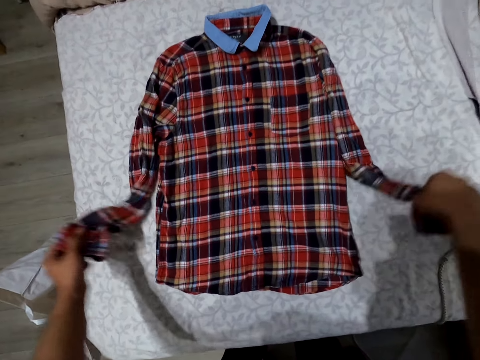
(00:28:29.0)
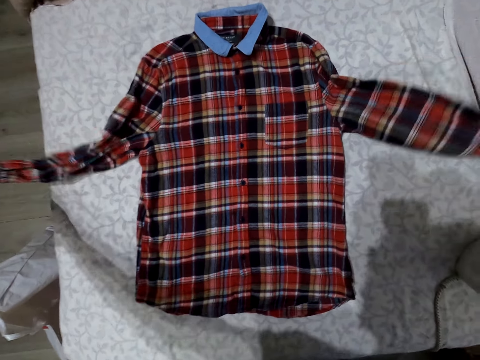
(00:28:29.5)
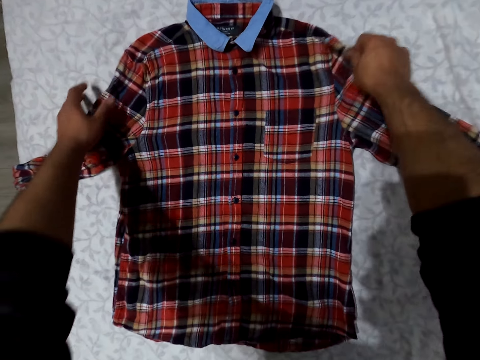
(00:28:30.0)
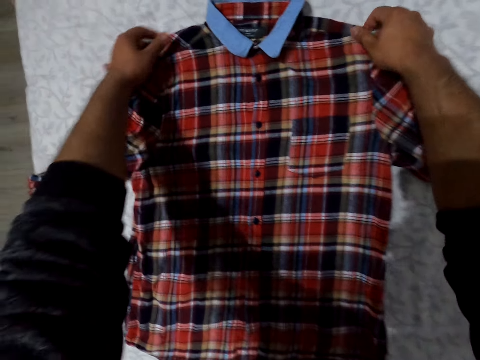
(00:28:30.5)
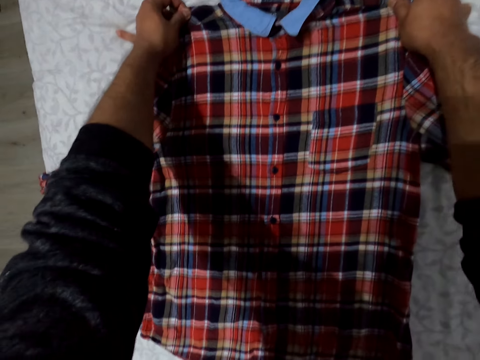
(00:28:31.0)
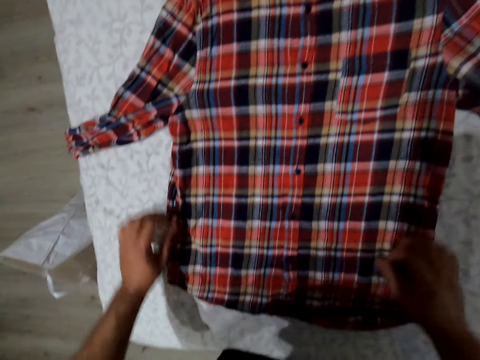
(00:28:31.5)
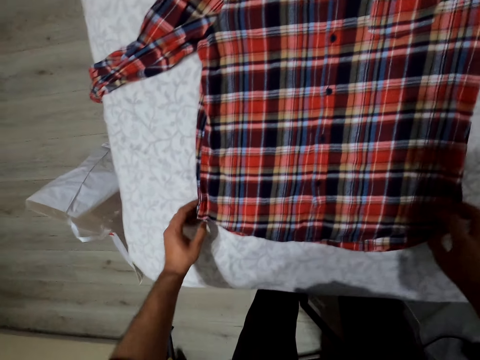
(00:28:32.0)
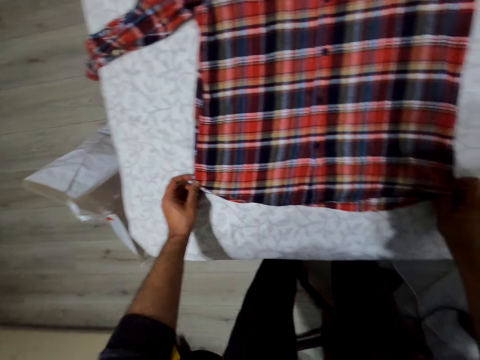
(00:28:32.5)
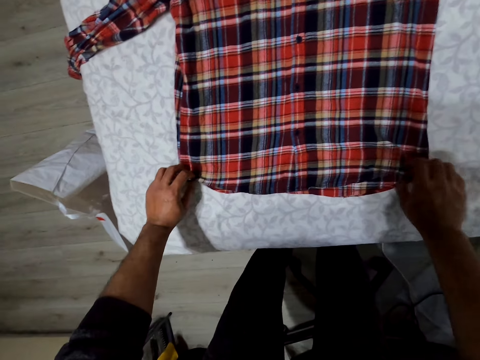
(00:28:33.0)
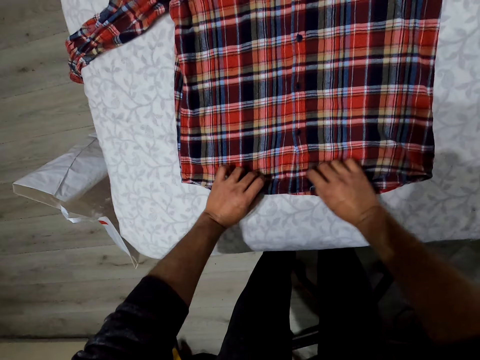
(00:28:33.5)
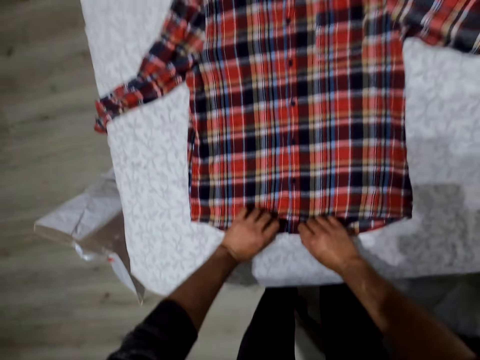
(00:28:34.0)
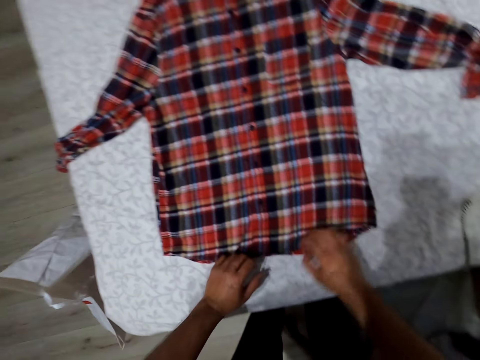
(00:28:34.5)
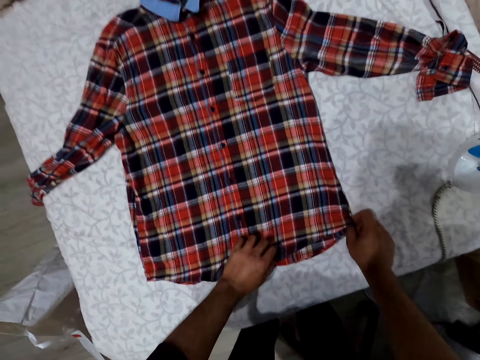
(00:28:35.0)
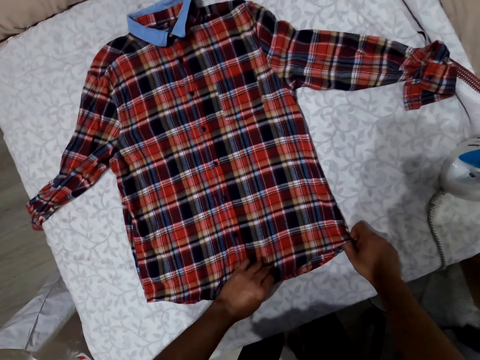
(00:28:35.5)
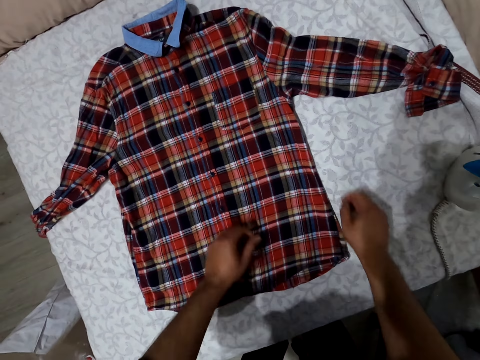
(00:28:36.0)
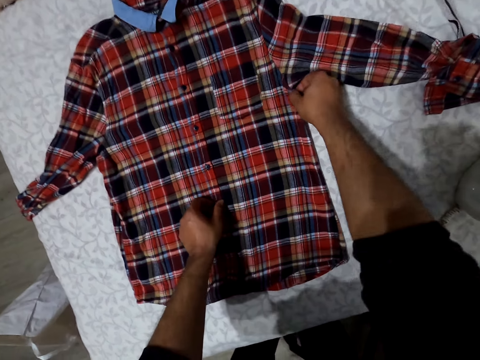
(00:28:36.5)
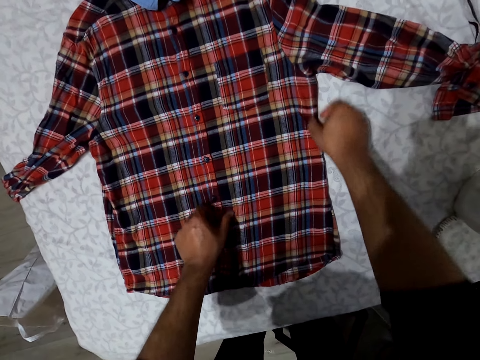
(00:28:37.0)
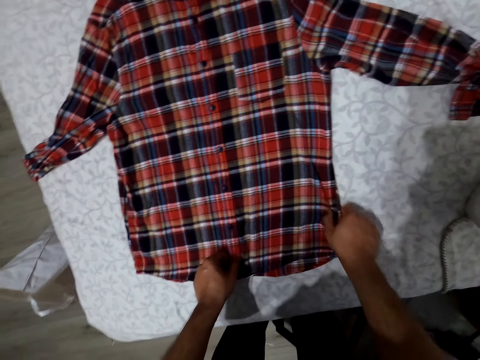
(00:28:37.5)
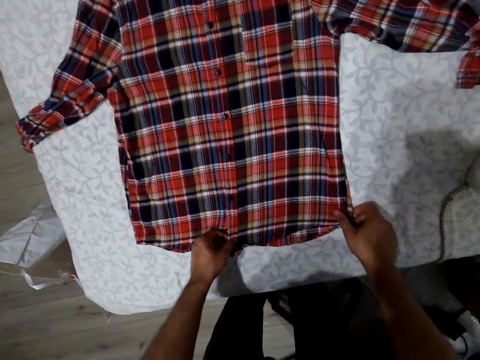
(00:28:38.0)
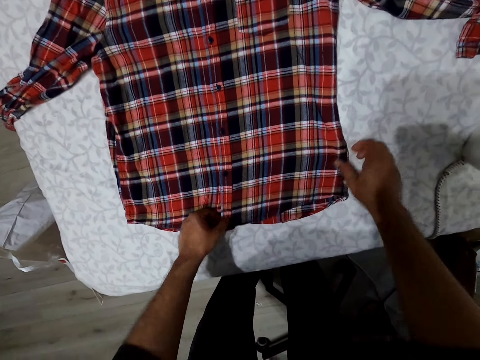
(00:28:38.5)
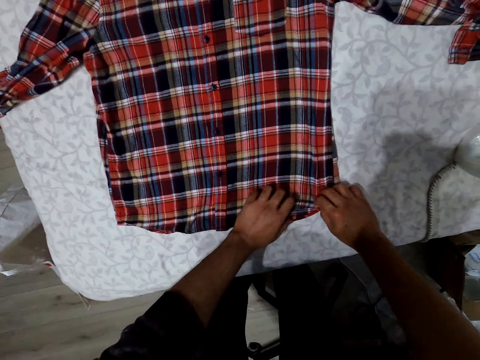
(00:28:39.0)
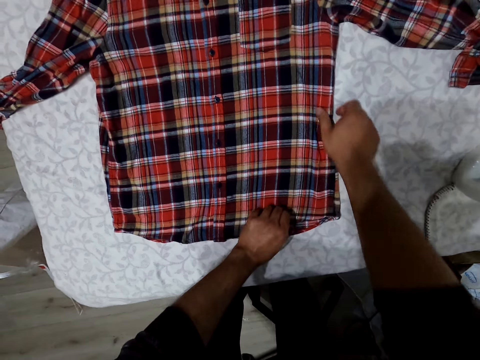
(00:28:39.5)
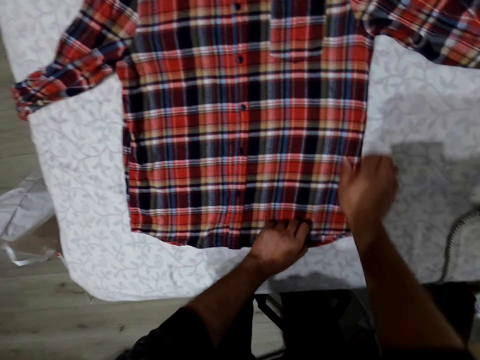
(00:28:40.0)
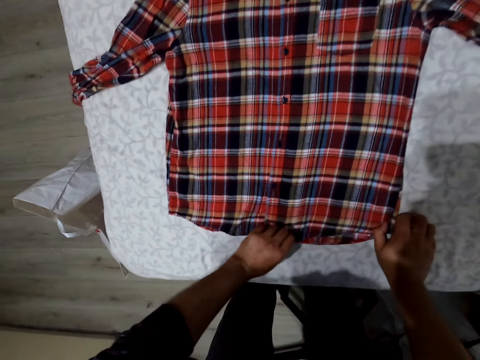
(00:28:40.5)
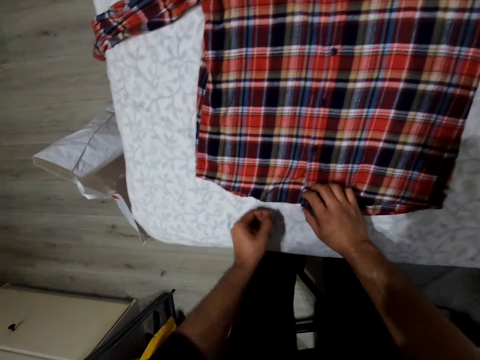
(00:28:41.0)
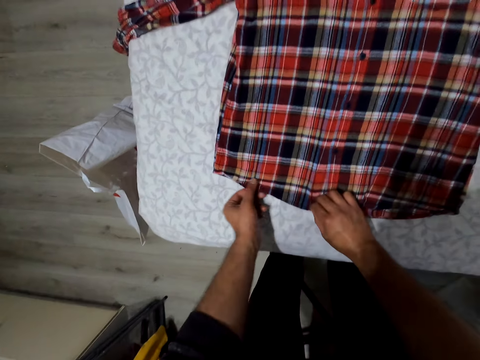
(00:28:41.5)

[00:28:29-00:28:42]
The camera wearer moves part of the shirt. They straighten the shirt repeatedly.

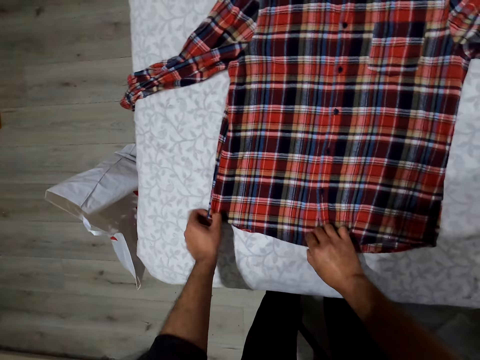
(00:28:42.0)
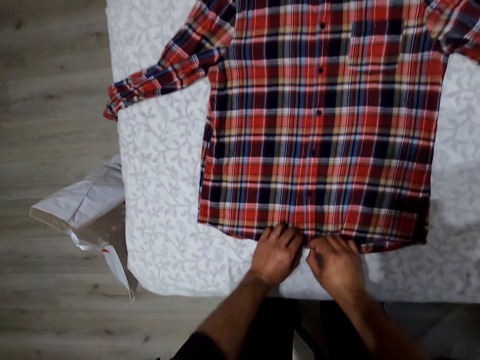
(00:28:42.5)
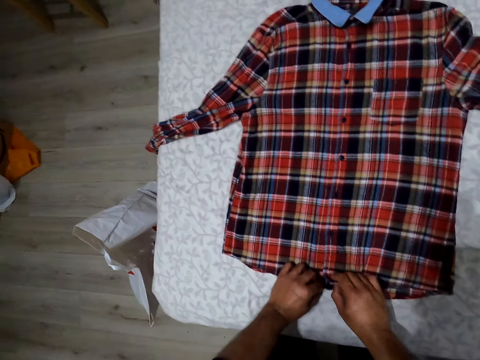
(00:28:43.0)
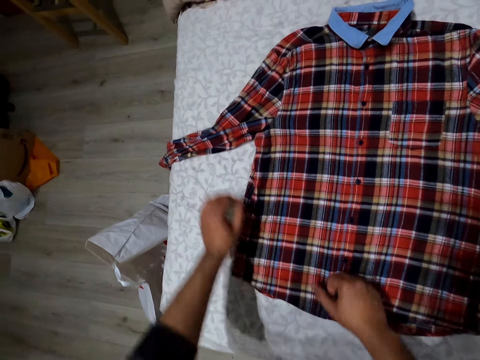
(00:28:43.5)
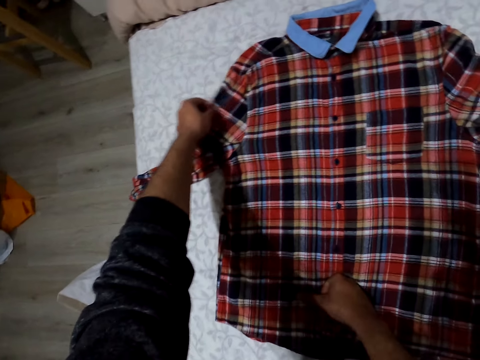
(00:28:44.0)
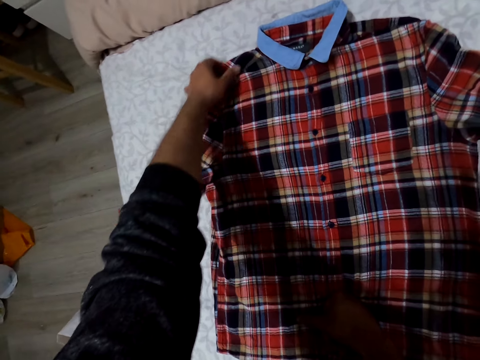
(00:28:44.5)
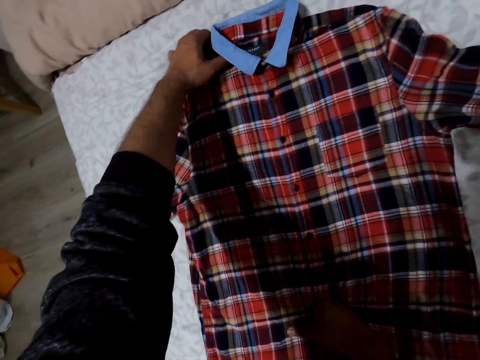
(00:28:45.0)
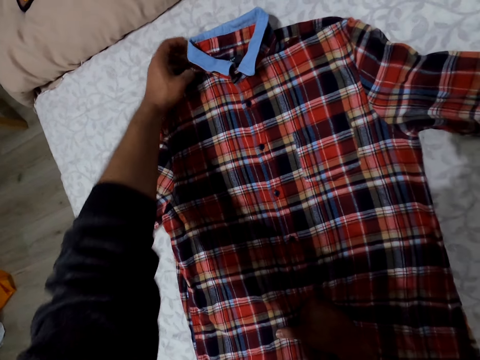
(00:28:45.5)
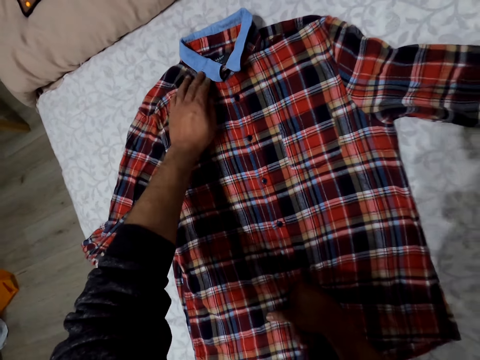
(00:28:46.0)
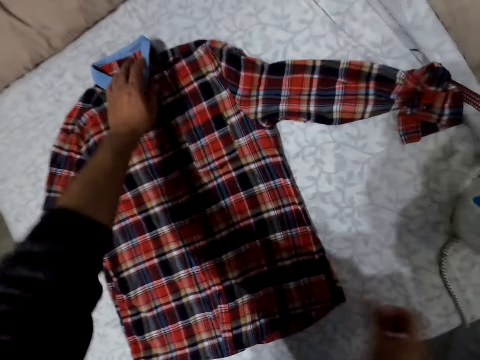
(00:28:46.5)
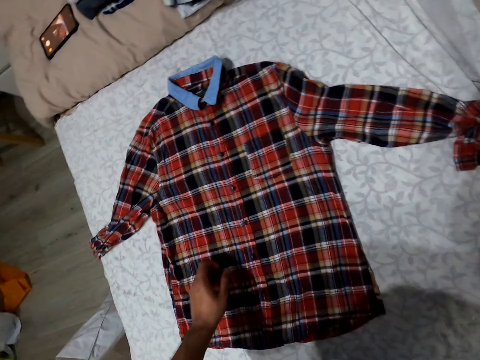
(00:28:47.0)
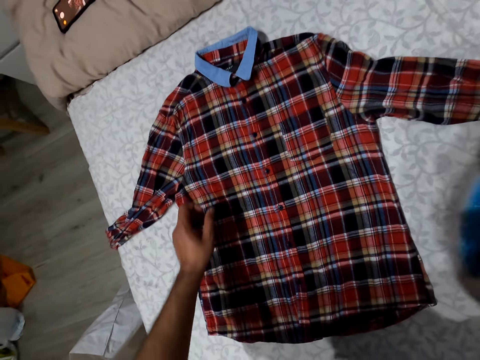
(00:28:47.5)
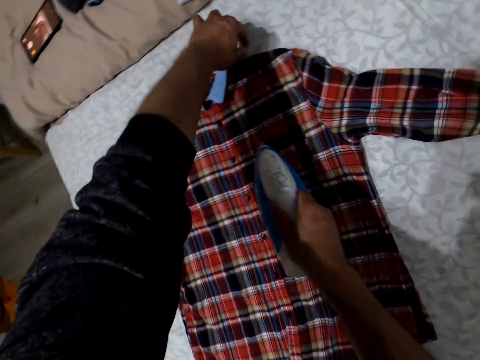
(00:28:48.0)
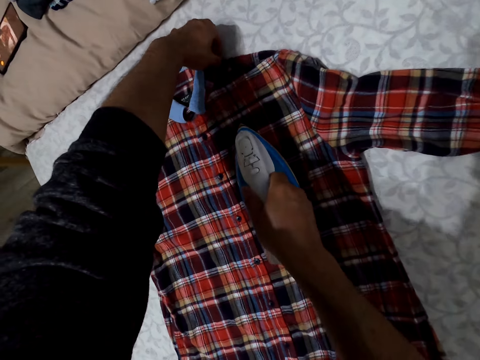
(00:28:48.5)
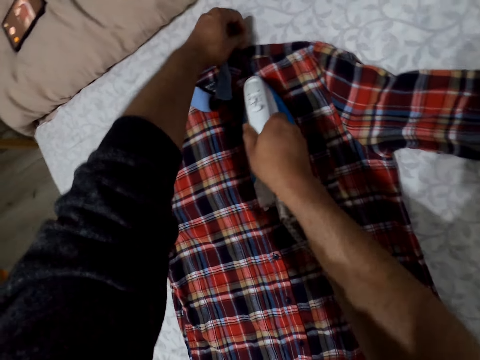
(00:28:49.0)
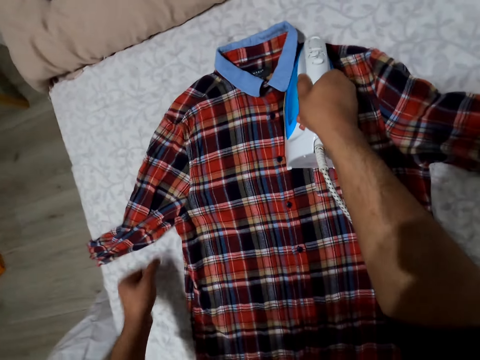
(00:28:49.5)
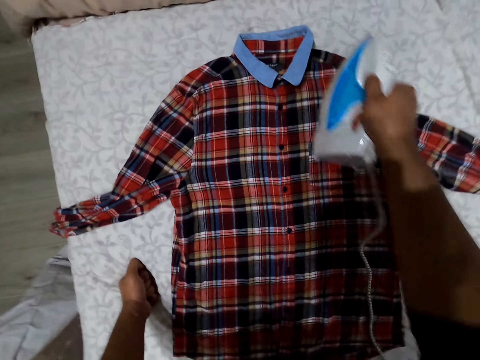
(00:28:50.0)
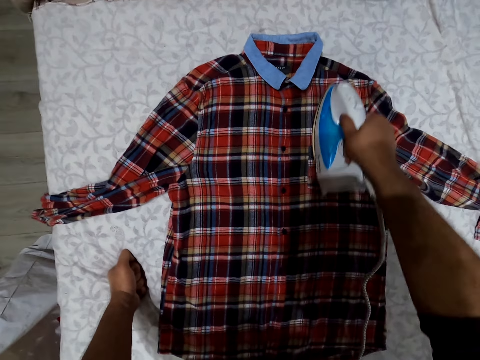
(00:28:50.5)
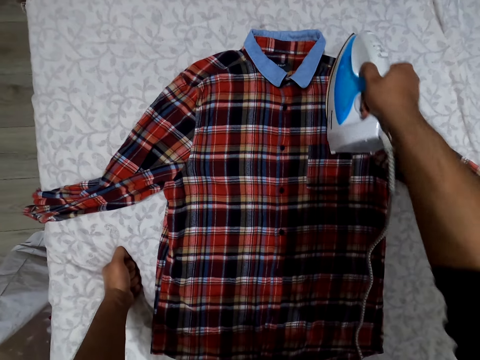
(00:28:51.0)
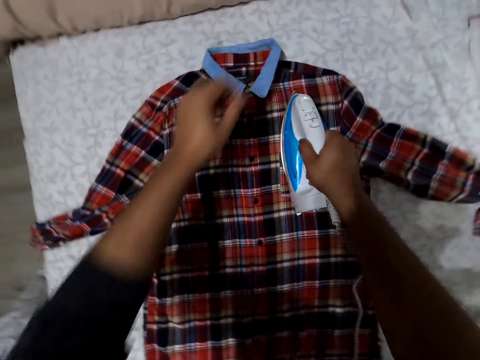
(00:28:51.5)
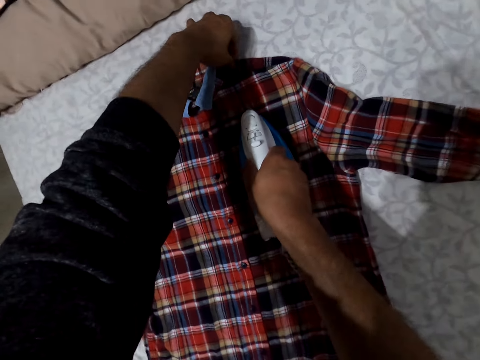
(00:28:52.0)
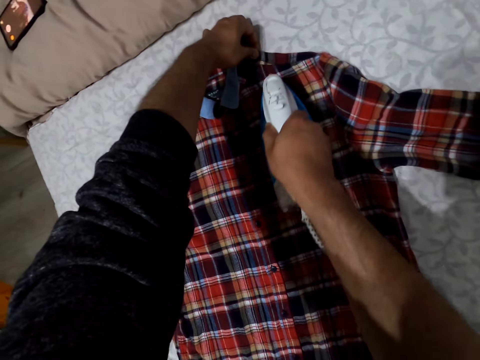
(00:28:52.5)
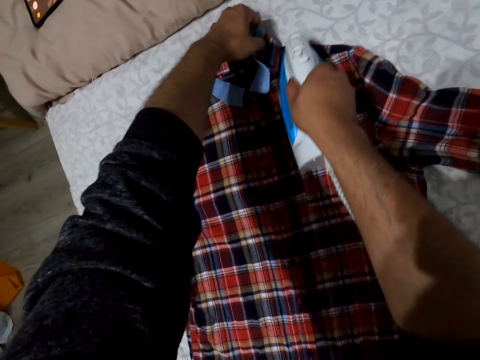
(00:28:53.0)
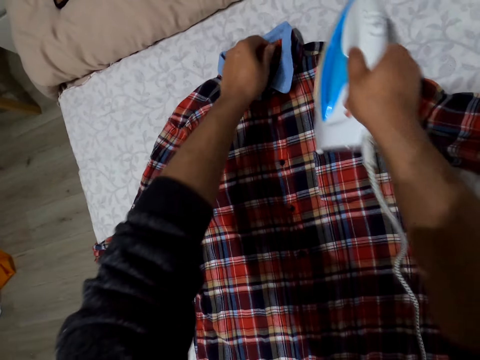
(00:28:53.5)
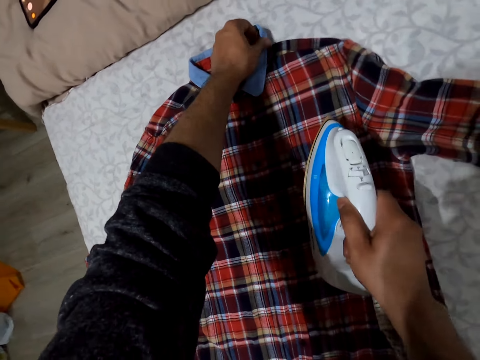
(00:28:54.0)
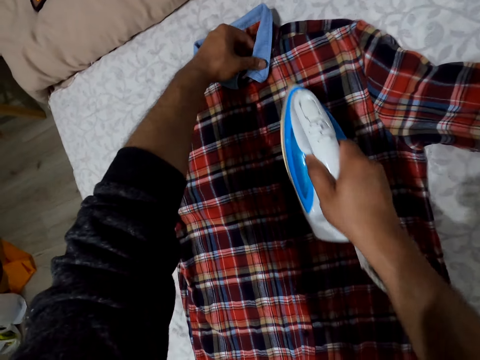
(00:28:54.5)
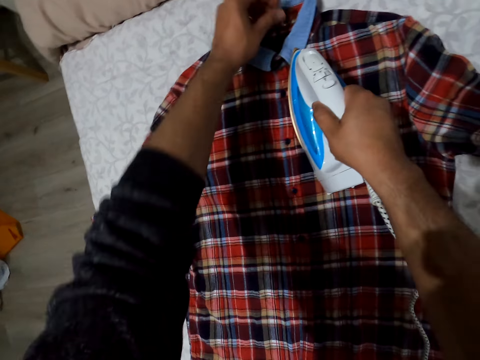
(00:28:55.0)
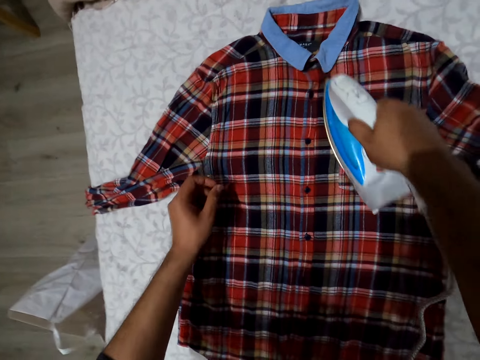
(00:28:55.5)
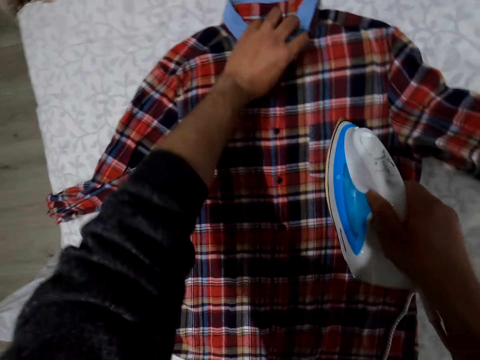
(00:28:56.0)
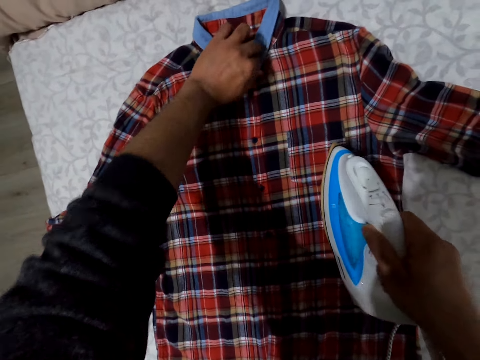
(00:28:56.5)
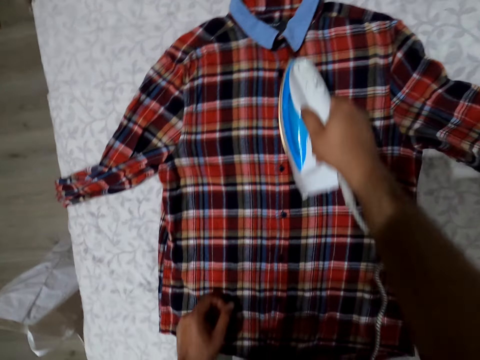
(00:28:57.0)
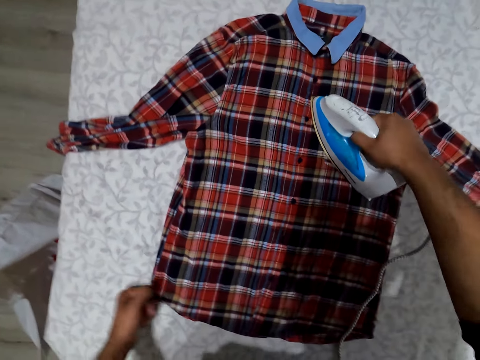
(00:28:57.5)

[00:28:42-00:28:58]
The camera wearer straightens the shirt. They straighten the shirt again. They touch the shirt collar. They pick up the iron box. They iron the shirt. They hold the shirt. They rest a hand on the ironing board. They touch the shirt repeatedly. They iron the shirt.
